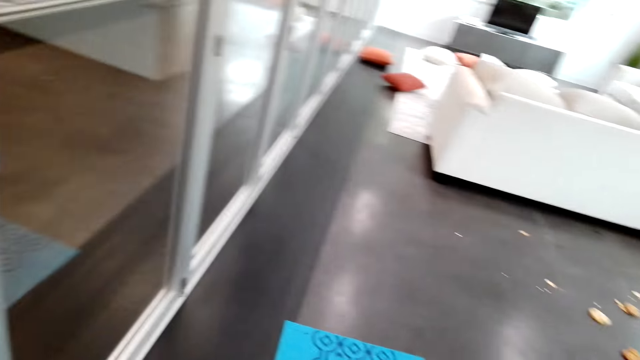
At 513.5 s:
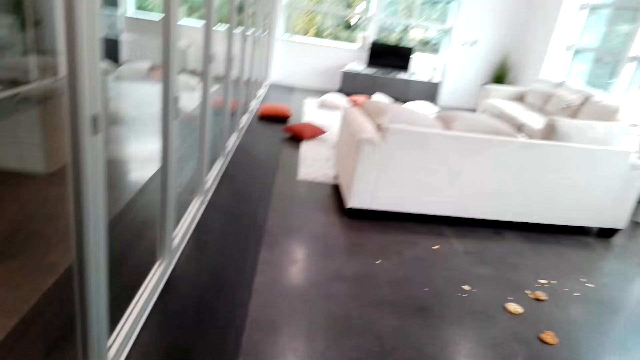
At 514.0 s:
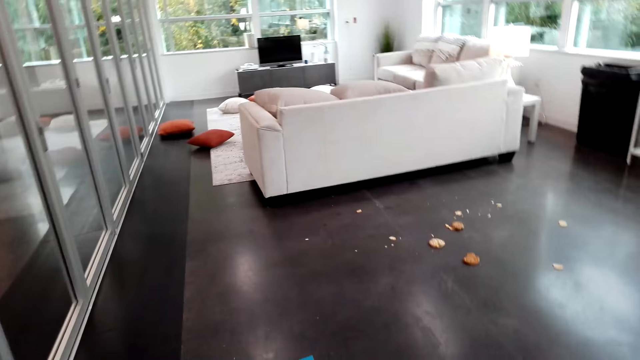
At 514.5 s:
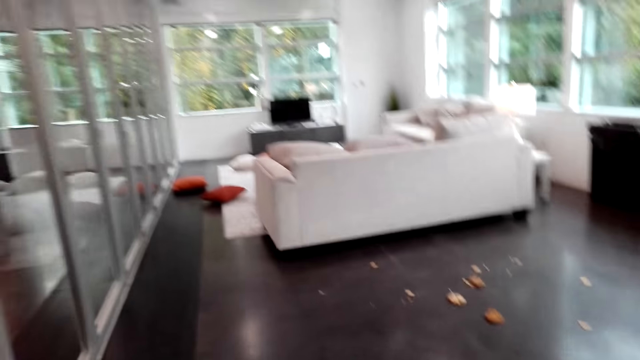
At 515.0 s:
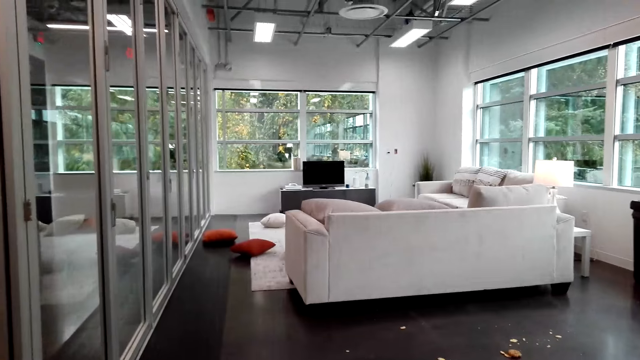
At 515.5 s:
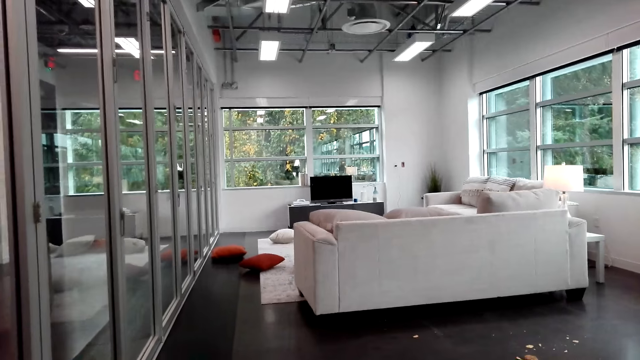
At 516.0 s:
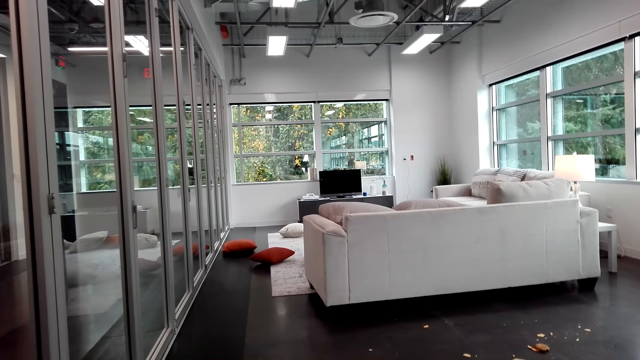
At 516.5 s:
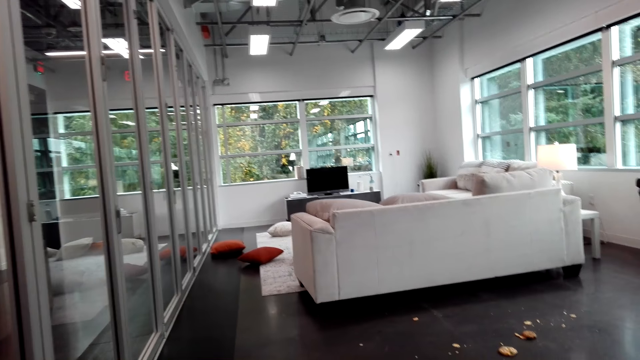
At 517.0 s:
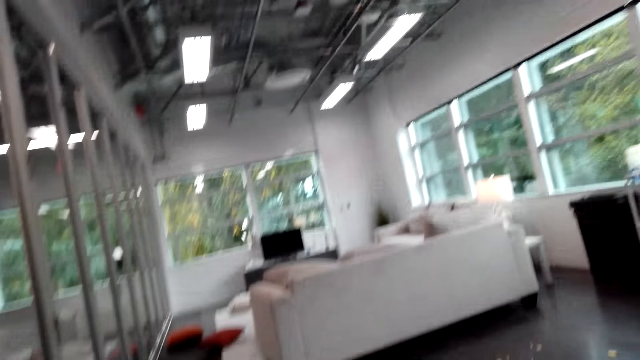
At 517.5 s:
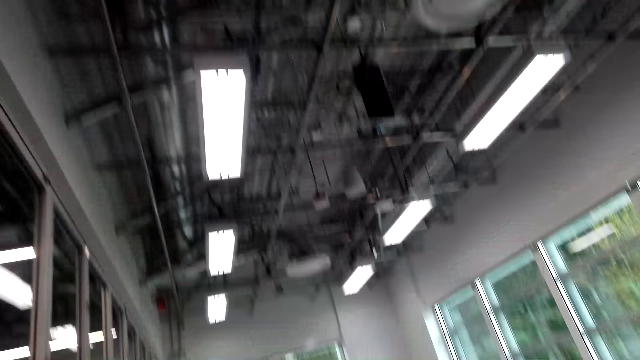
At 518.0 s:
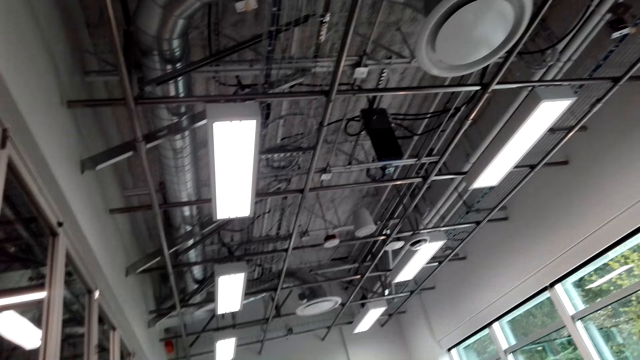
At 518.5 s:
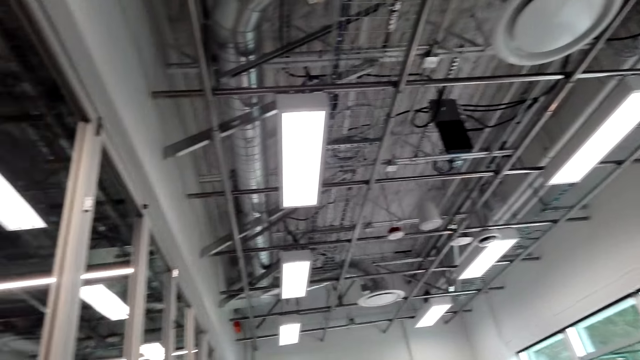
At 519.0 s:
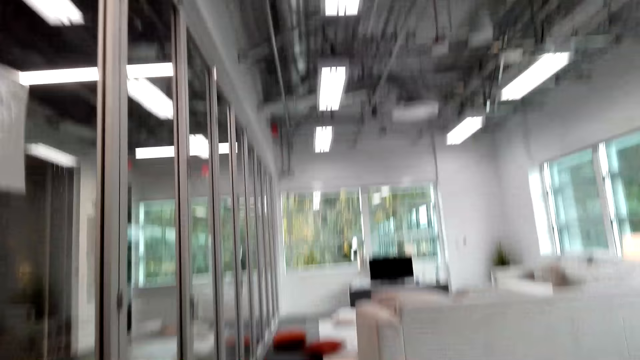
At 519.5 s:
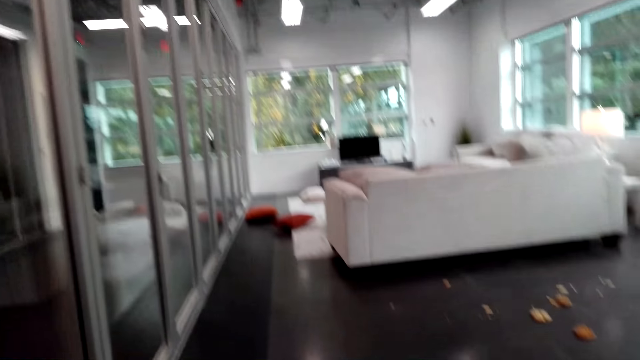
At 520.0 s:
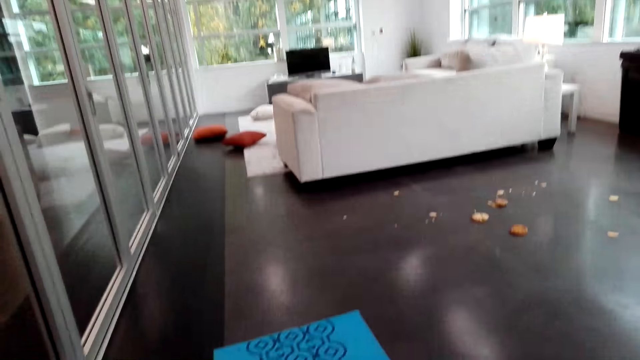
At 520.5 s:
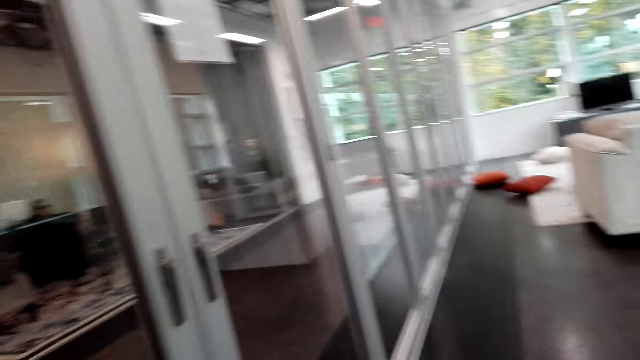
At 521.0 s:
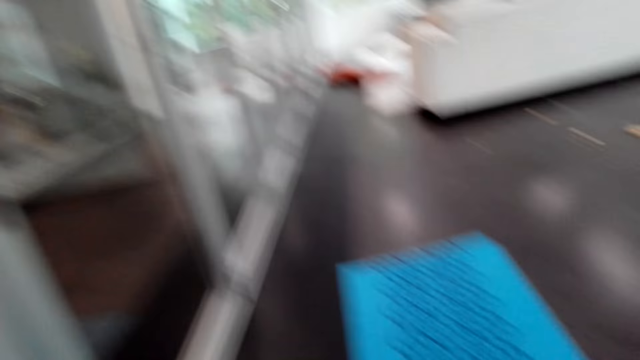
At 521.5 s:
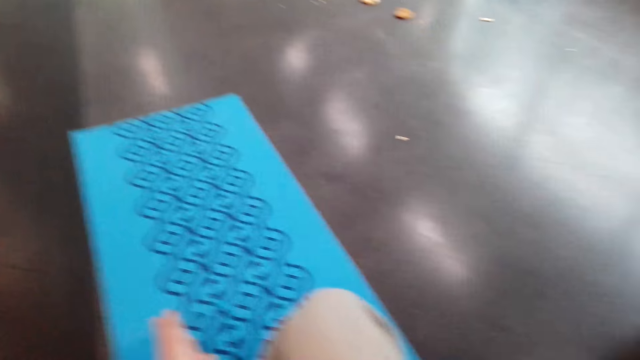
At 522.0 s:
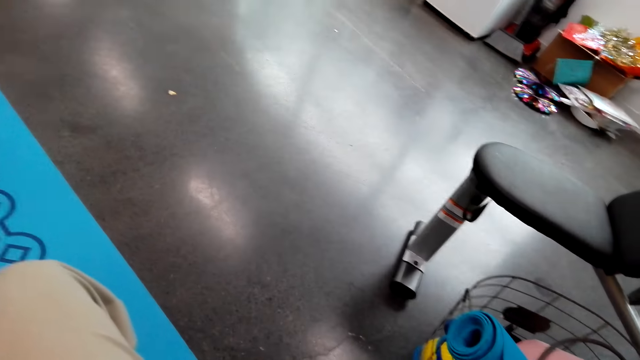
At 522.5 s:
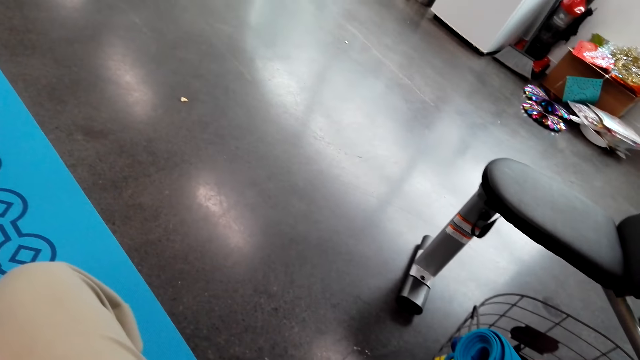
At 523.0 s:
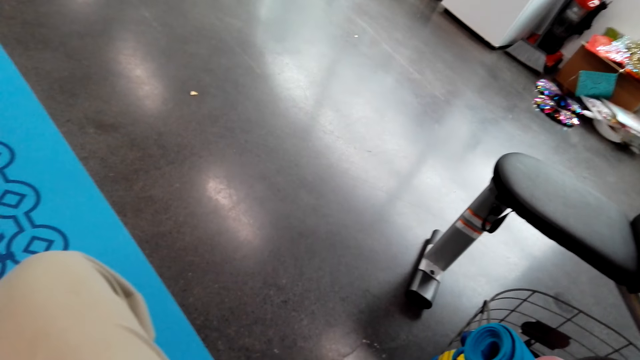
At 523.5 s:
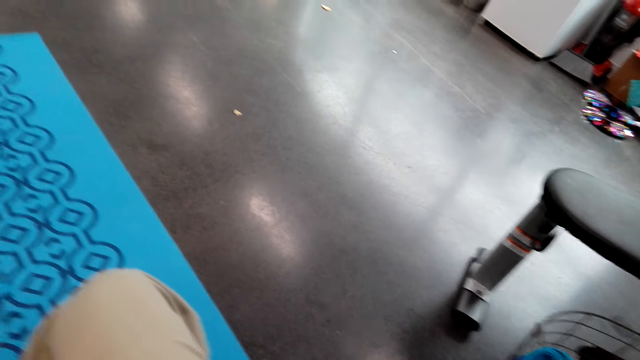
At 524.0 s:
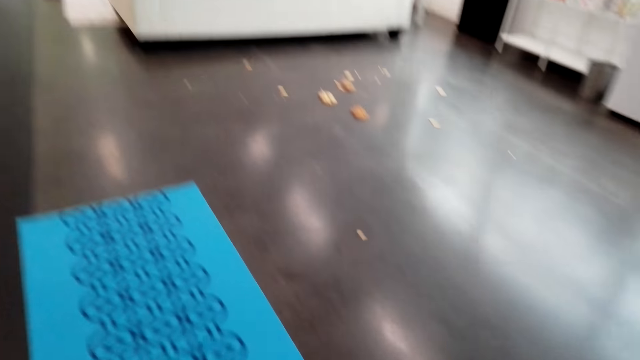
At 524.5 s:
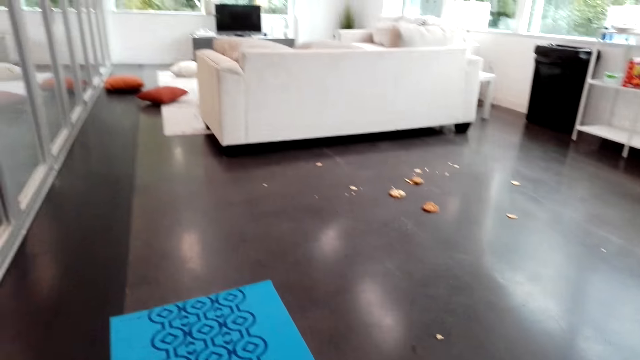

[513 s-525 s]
The camera wearer looks around. They look on the ceiling.

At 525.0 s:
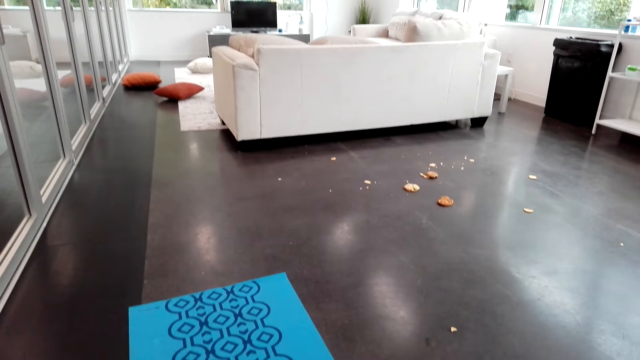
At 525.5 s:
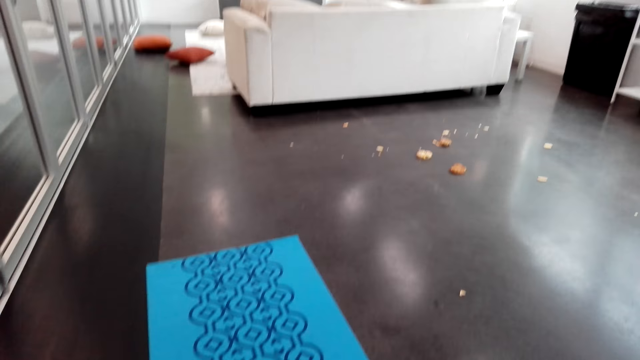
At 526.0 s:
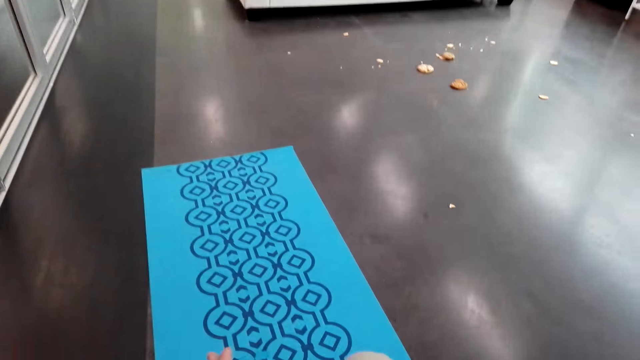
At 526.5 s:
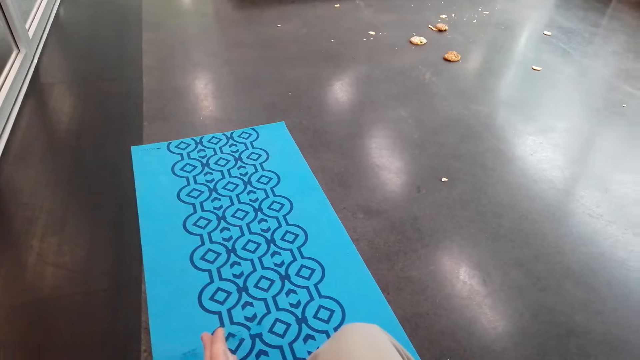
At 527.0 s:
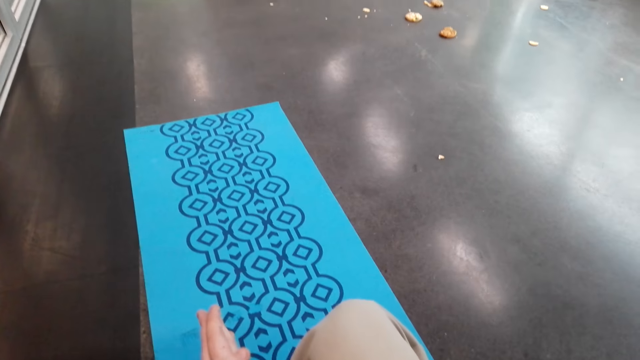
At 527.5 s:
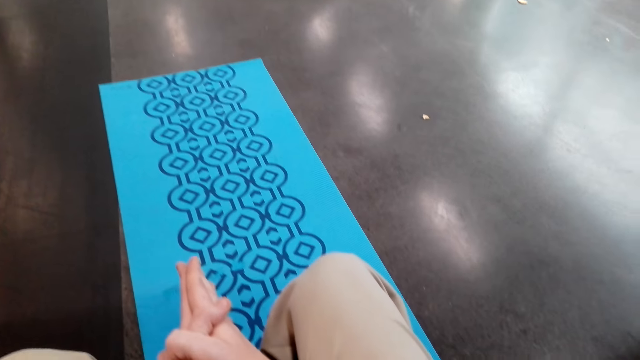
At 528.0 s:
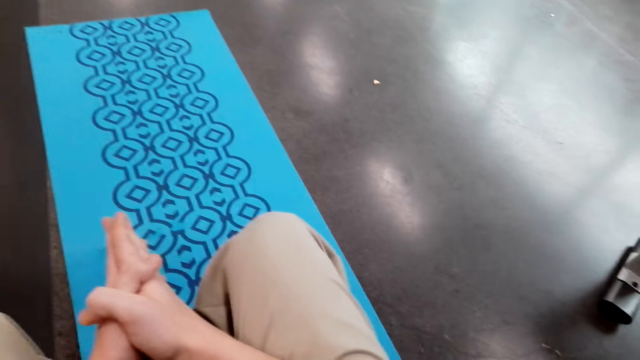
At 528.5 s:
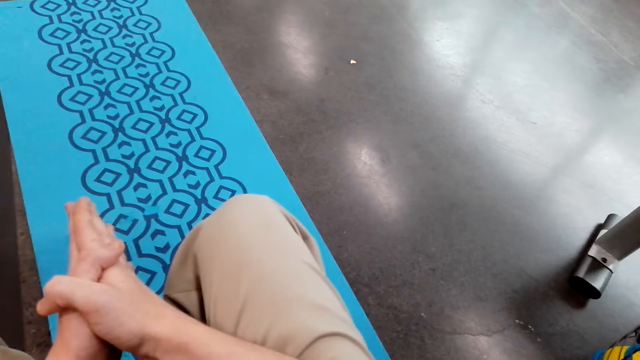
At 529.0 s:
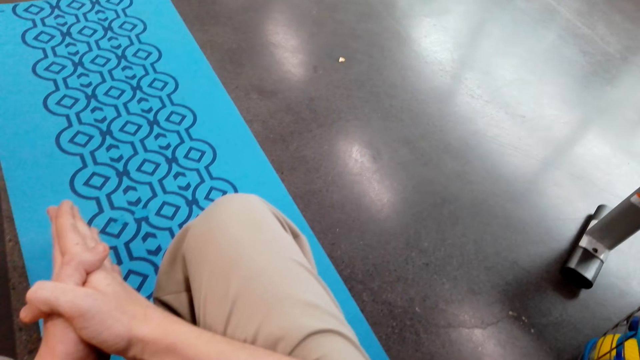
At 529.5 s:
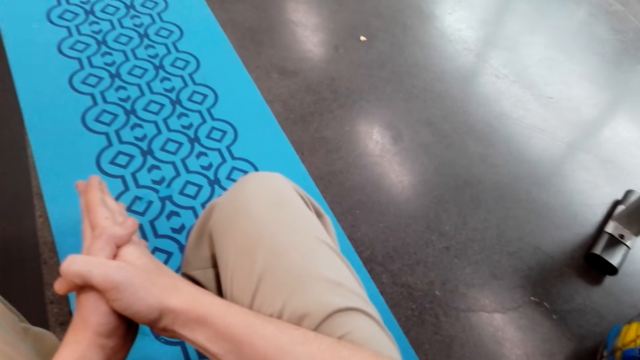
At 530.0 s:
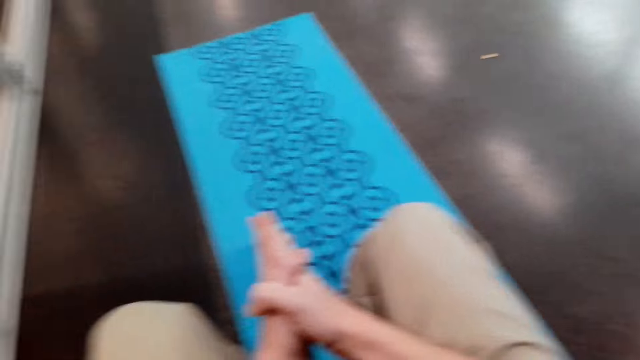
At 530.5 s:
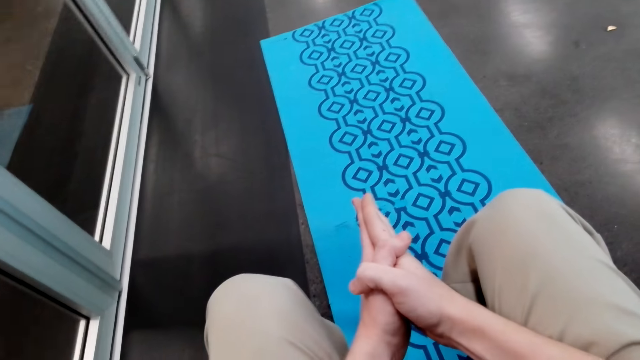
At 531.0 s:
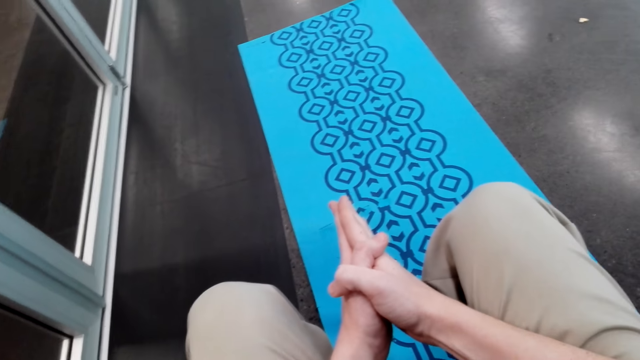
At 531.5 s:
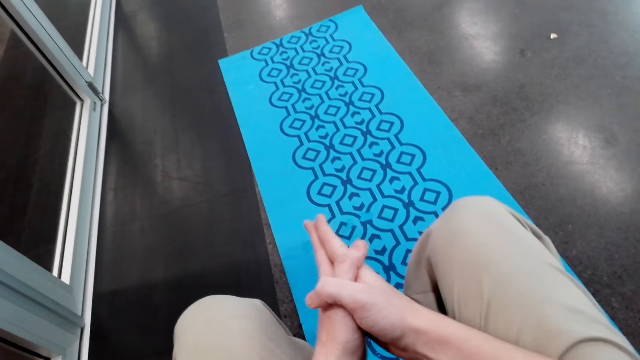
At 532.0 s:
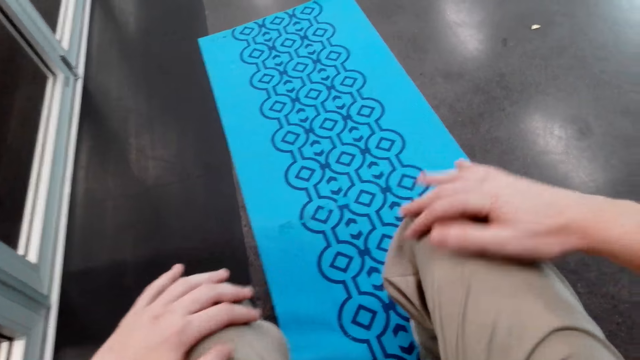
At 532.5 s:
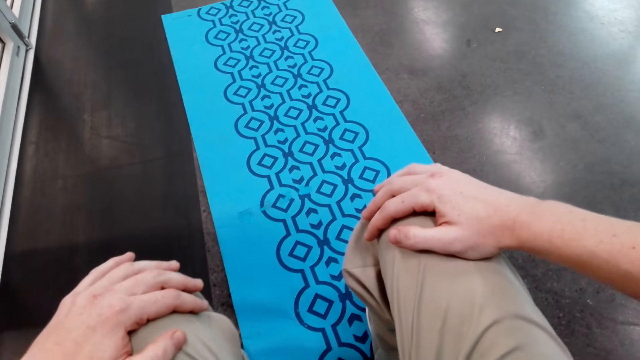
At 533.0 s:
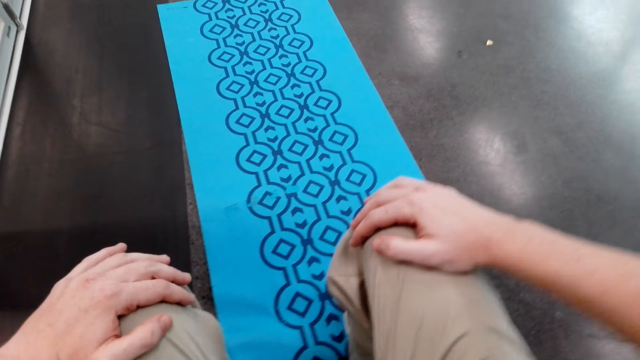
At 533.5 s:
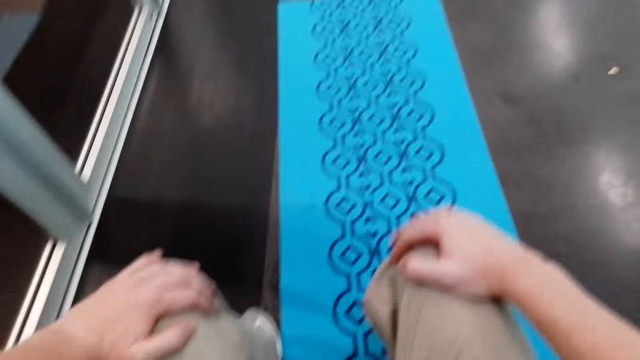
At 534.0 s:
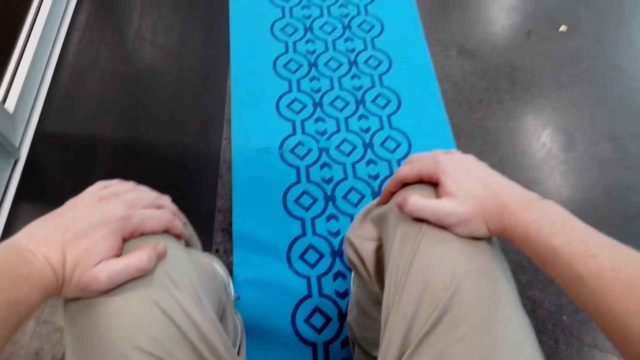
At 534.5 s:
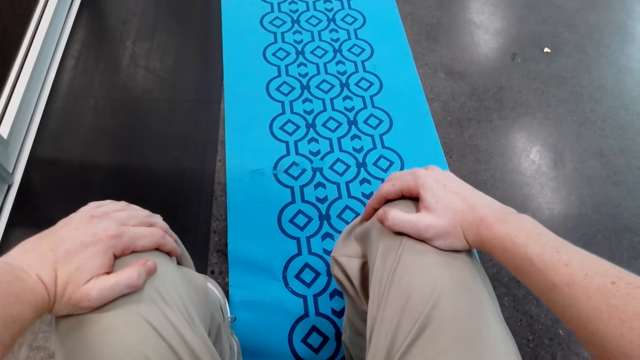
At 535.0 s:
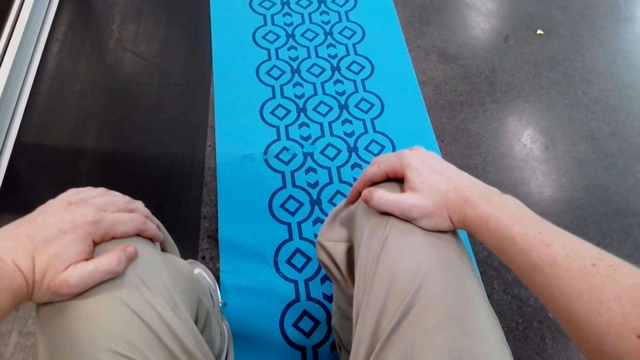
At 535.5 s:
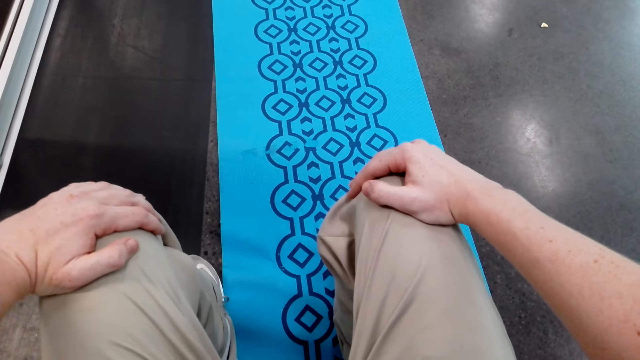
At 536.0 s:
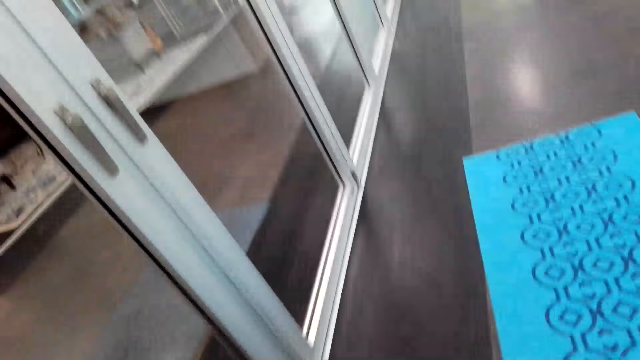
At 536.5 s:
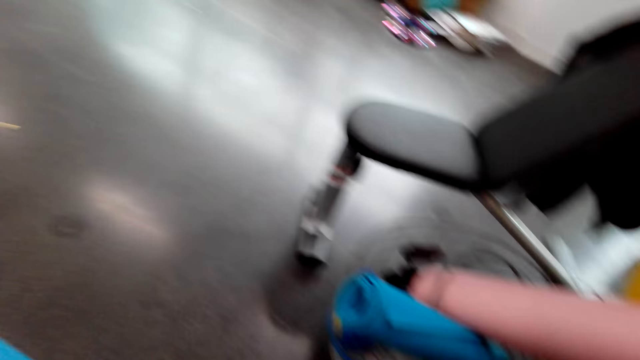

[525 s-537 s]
The camera wearer trains on a mat.
